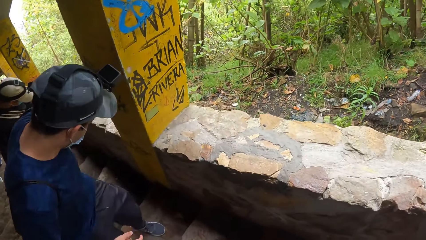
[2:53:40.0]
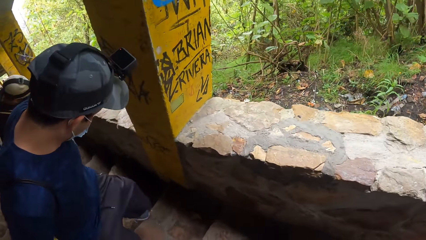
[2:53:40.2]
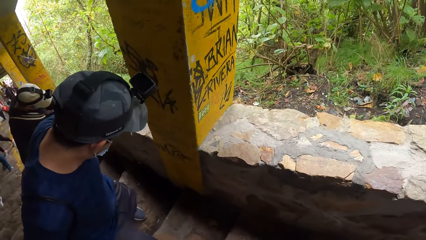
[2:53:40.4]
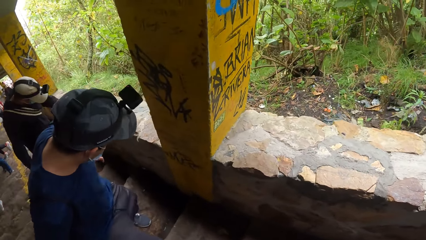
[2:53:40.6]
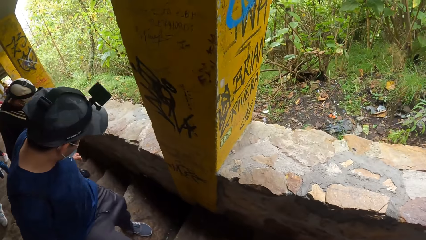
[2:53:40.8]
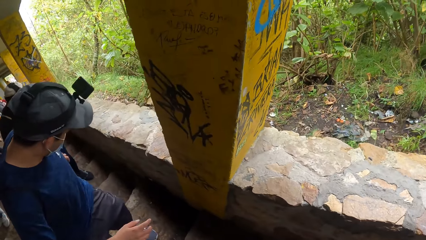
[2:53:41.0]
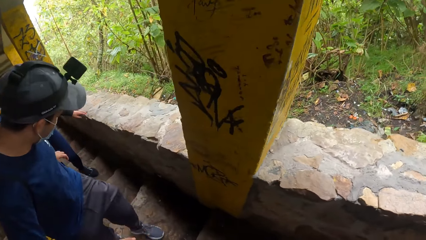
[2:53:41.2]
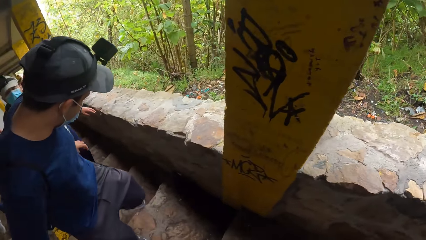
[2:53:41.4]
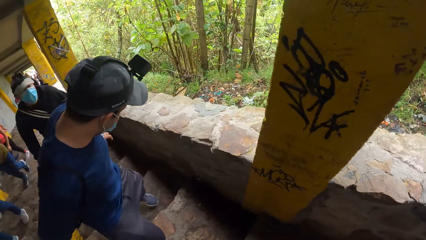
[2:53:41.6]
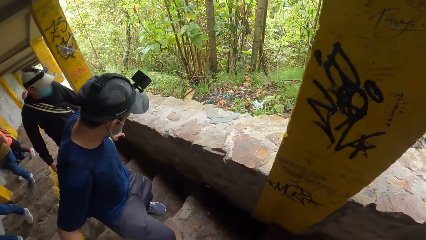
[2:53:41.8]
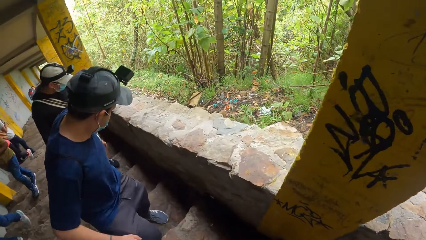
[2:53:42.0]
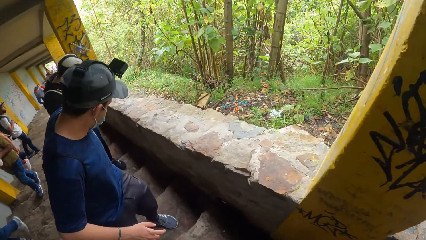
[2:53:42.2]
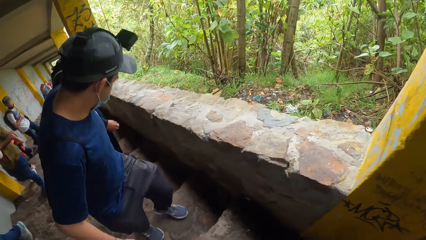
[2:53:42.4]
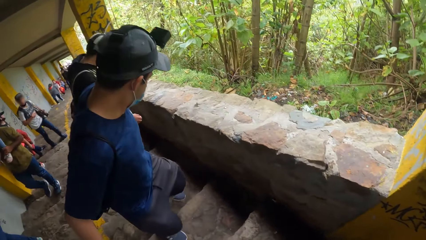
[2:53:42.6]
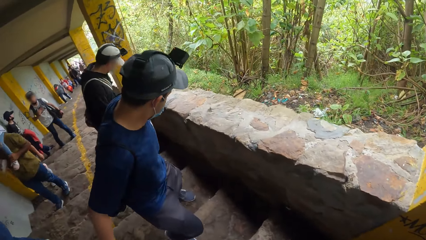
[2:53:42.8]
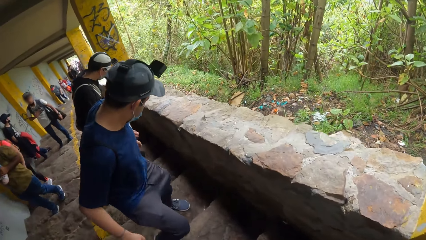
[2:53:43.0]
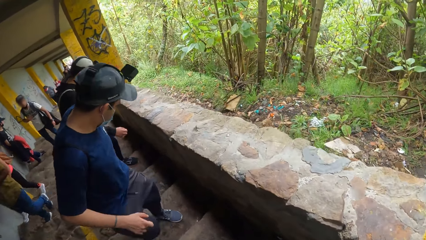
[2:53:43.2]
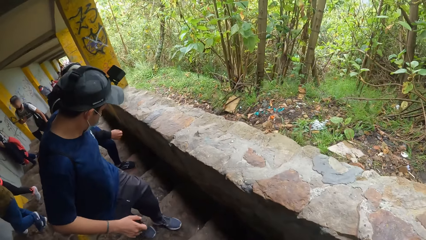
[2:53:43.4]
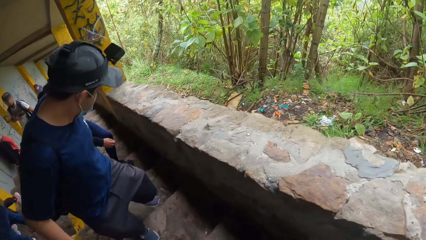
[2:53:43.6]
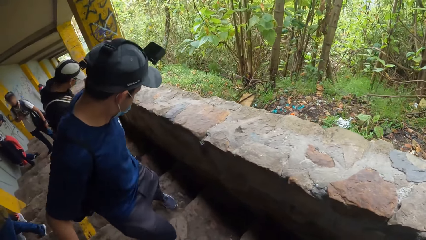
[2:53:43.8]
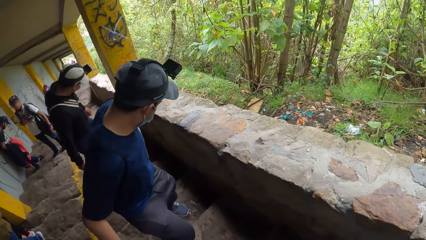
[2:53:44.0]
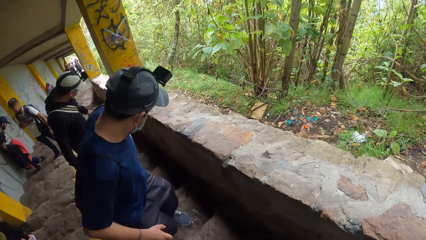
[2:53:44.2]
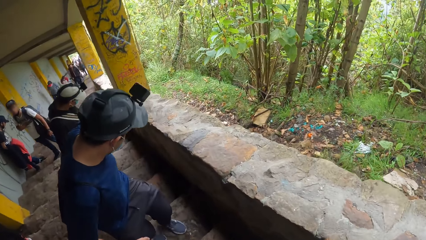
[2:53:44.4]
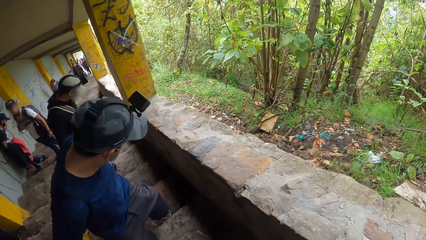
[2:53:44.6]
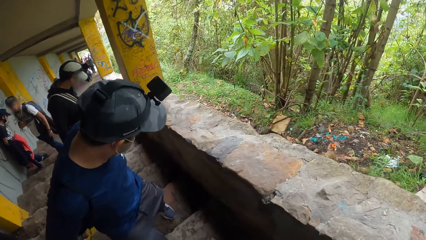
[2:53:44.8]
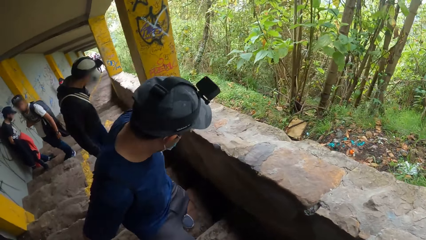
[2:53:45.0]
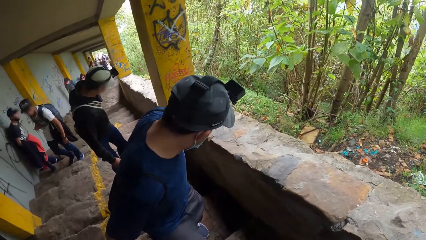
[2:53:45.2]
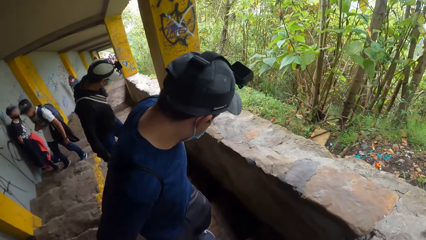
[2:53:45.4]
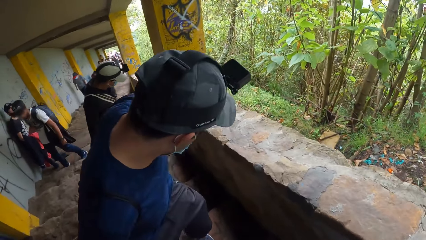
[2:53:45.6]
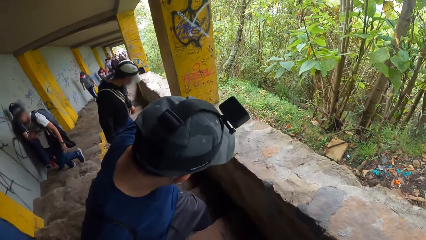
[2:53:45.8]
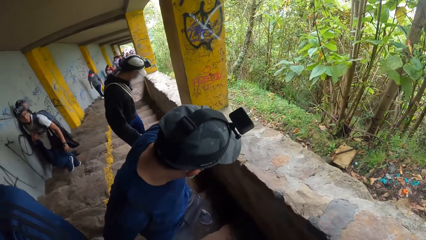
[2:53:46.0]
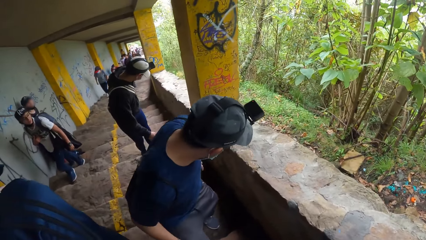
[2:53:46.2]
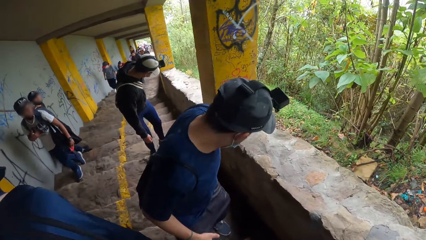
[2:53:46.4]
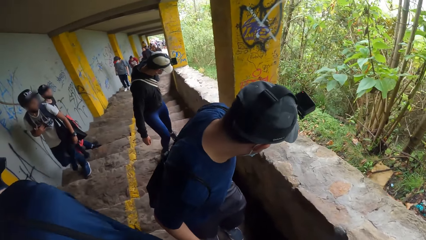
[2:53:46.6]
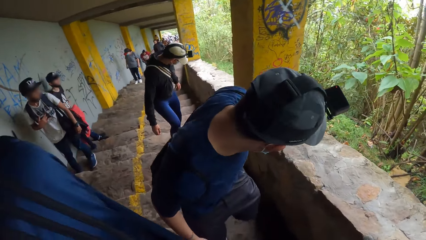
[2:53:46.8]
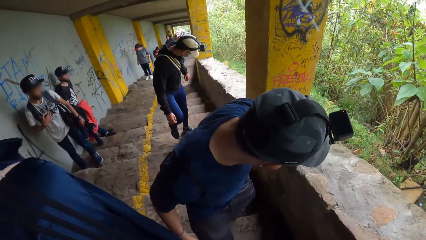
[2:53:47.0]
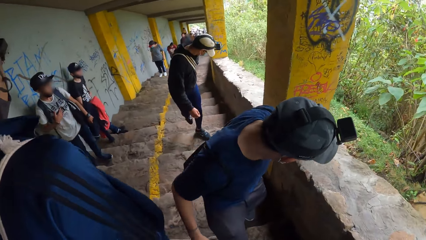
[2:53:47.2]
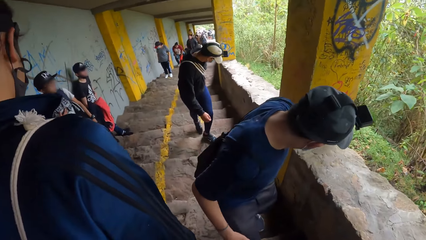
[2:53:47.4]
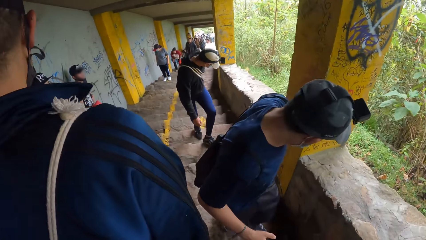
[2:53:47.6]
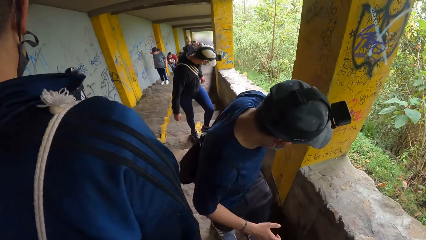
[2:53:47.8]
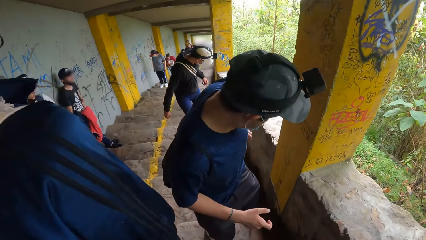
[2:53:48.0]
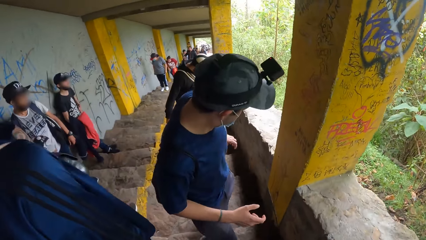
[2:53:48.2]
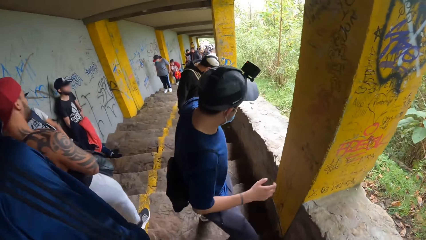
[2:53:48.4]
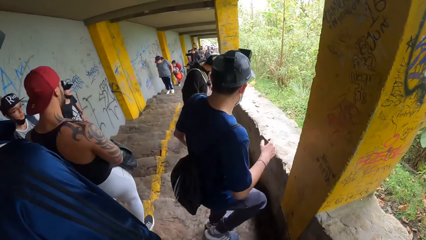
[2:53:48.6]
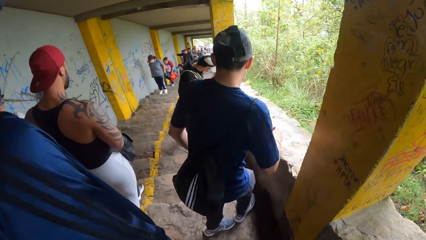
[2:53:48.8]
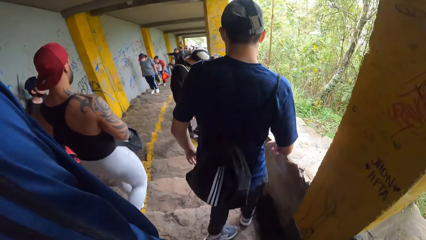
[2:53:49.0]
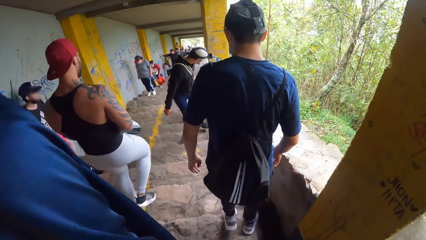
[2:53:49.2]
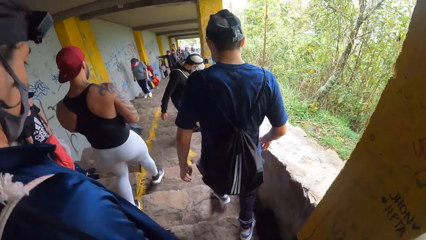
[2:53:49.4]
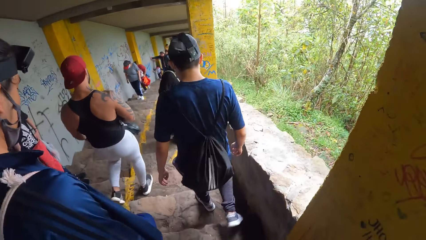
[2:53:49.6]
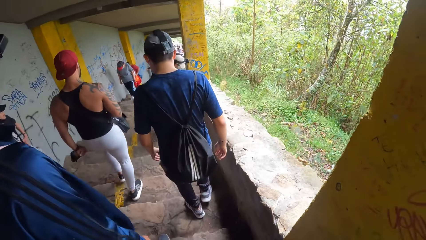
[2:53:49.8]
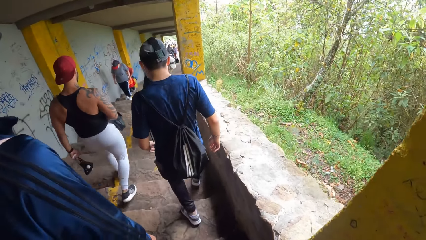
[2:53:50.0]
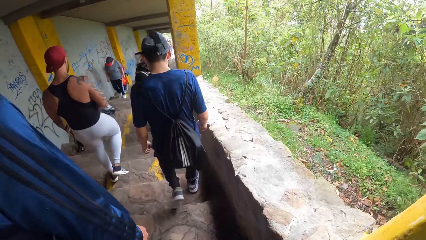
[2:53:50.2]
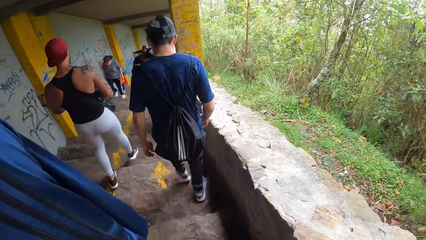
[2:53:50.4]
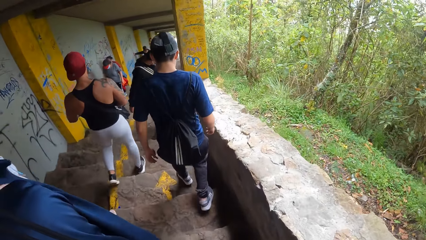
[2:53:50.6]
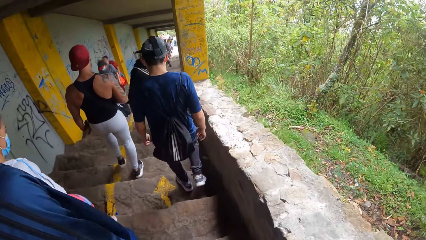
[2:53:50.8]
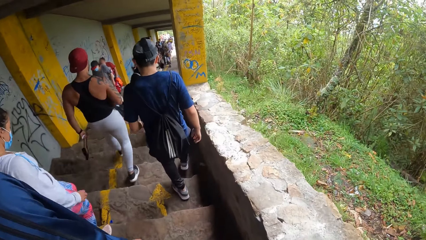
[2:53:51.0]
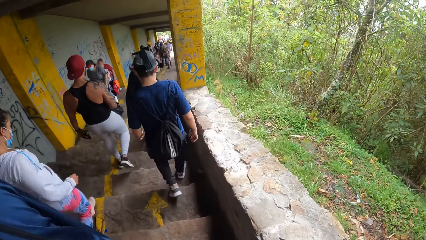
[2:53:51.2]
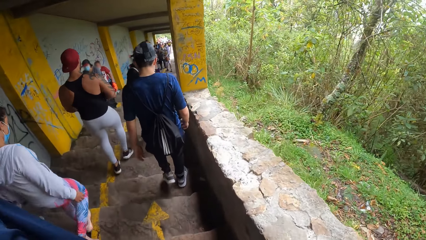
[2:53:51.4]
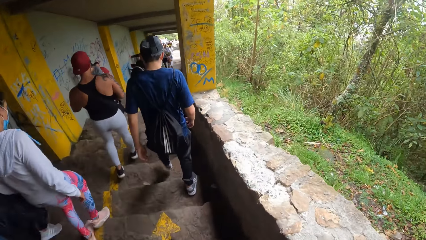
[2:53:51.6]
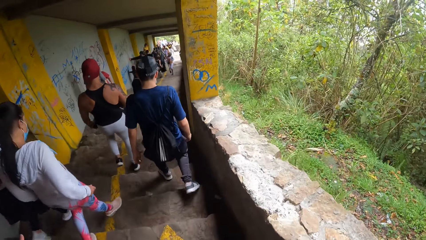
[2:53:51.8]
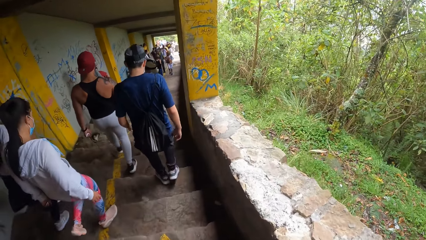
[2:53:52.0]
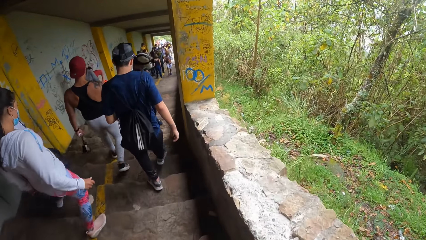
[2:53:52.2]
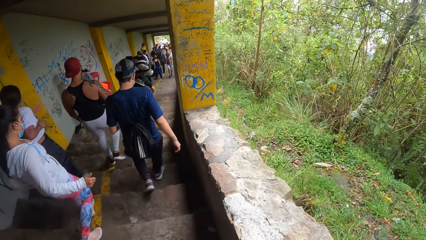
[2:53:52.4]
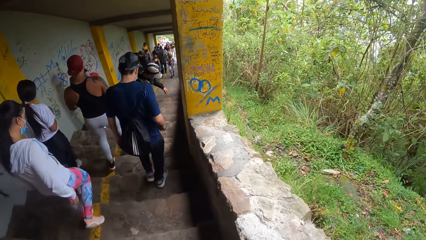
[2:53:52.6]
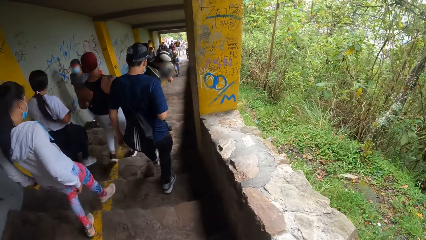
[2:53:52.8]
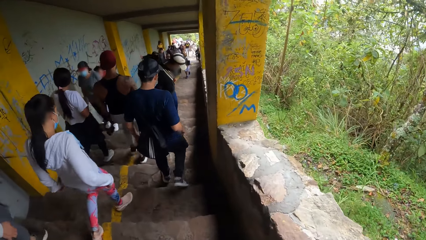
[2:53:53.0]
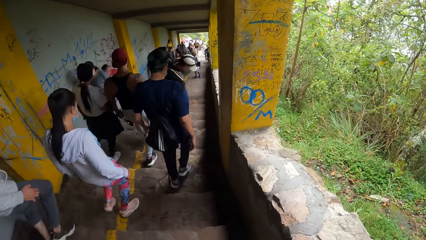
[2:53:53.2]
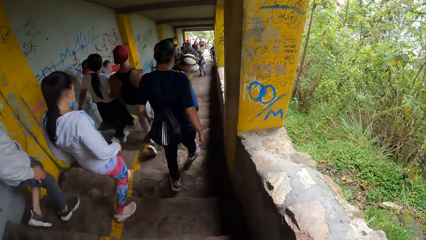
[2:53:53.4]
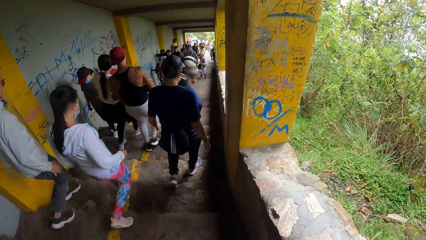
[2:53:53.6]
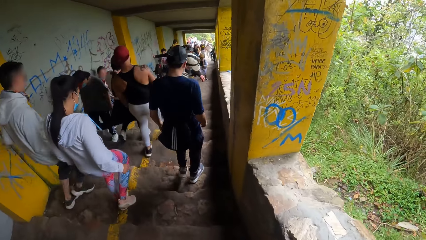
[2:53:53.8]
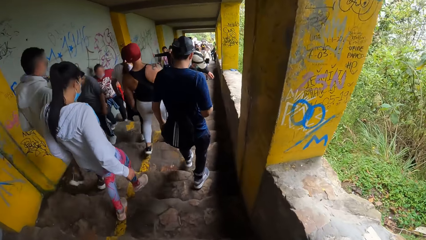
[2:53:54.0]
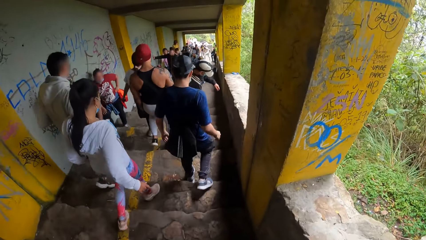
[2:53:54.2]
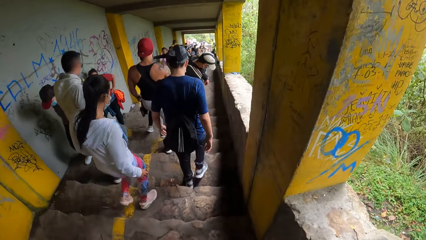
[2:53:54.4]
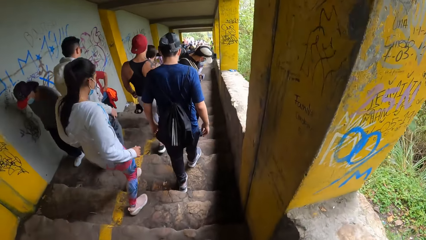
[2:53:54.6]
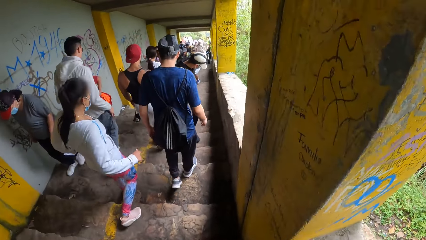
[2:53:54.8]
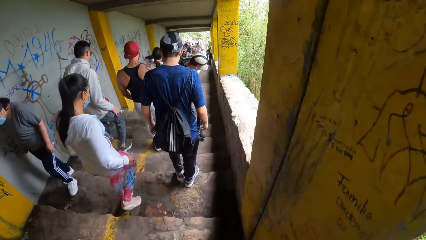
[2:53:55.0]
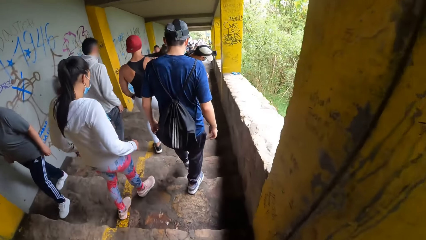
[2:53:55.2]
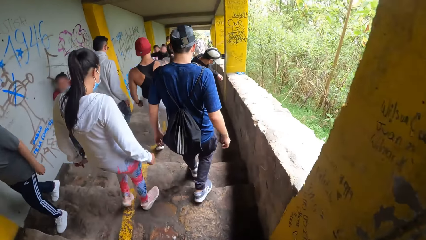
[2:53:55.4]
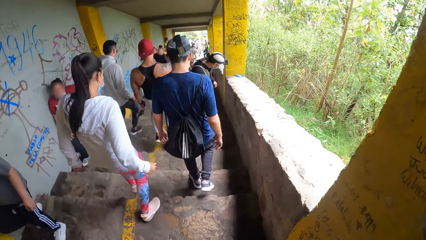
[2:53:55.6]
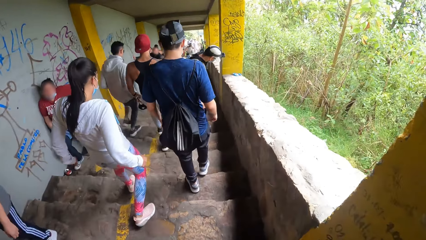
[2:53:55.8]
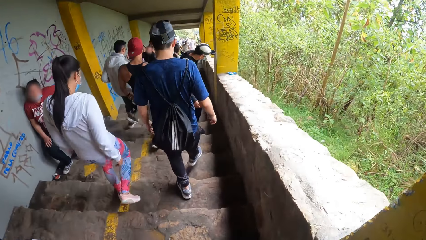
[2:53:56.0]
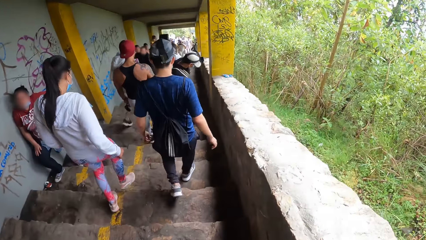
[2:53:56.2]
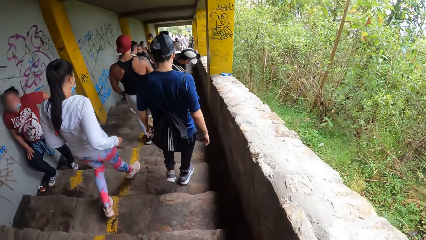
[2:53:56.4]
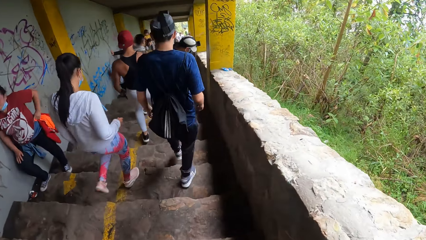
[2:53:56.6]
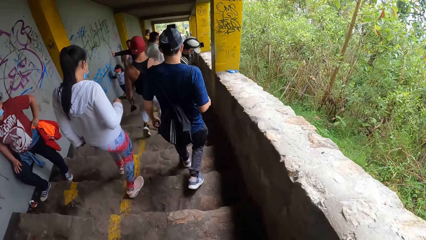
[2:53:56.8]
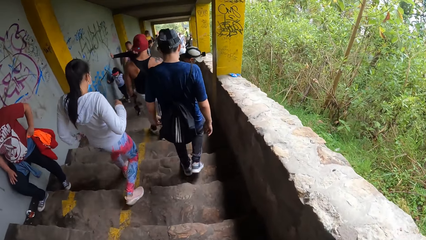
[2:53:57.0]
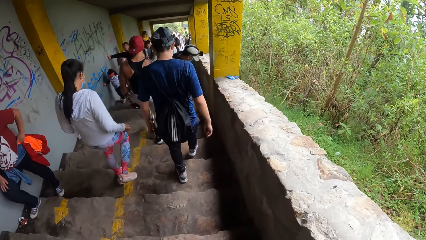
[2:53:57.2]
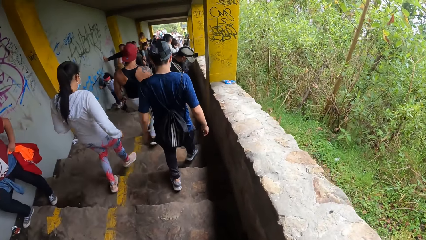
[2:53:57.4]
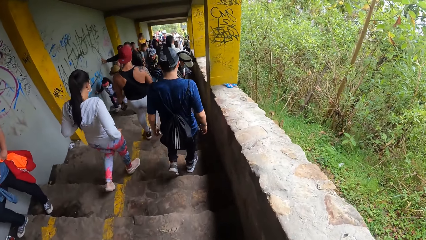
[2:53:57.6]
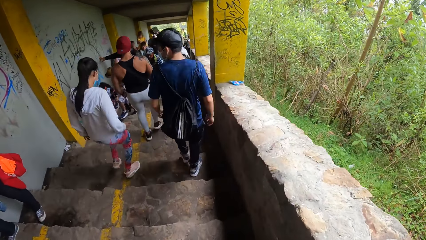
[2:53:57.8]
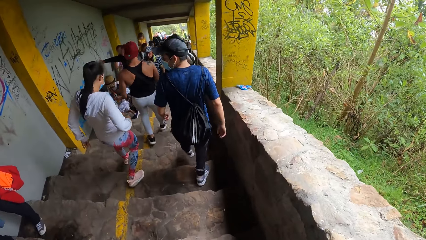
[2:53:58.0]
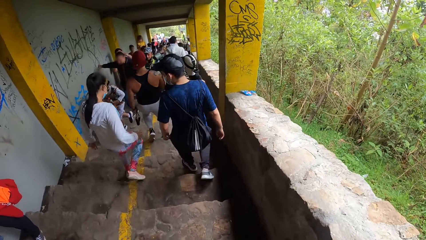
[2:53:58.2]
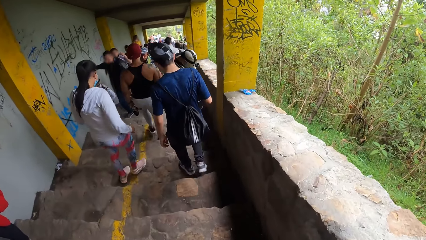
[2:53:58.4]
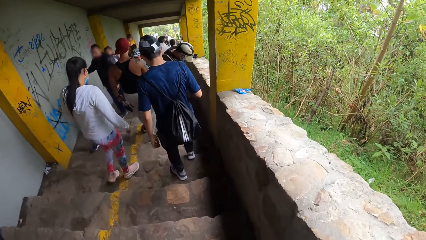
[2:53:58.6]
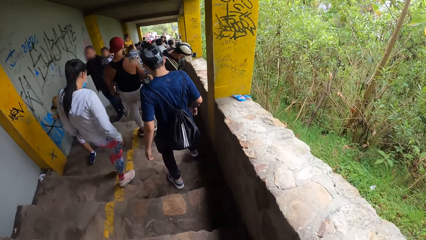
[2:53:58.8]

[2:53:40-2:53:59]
The other man walks down the stairs.
